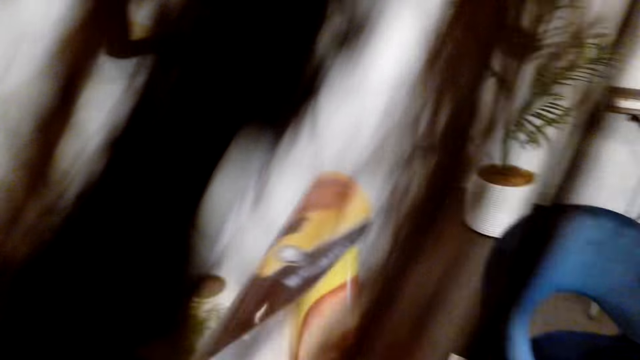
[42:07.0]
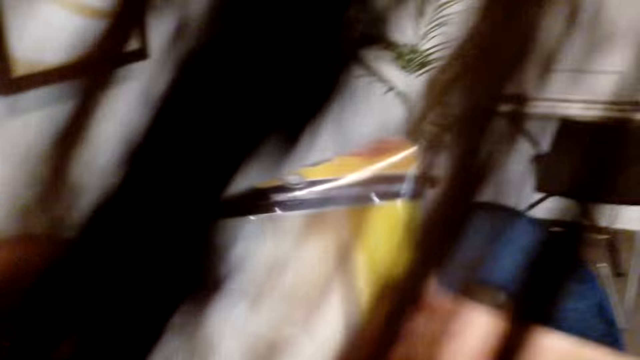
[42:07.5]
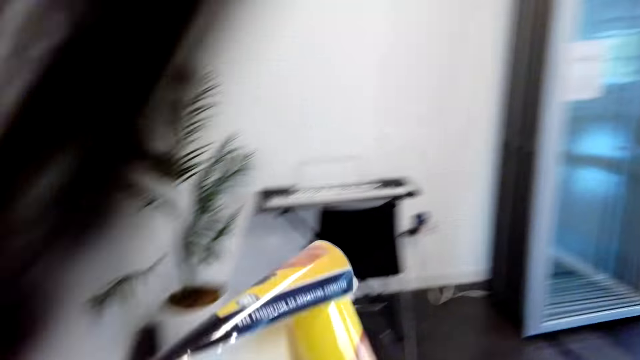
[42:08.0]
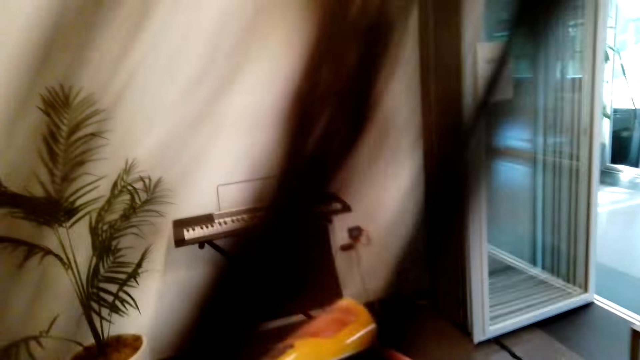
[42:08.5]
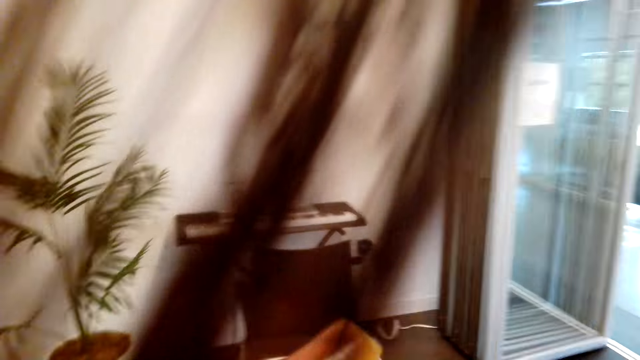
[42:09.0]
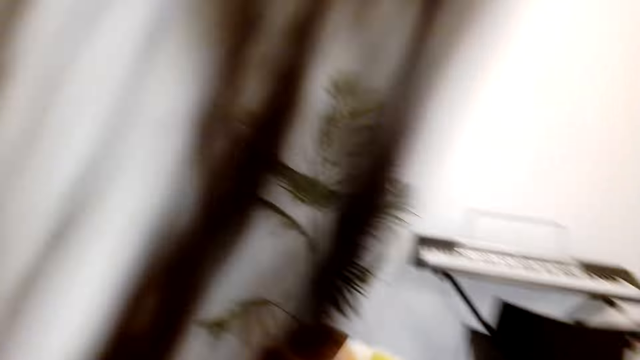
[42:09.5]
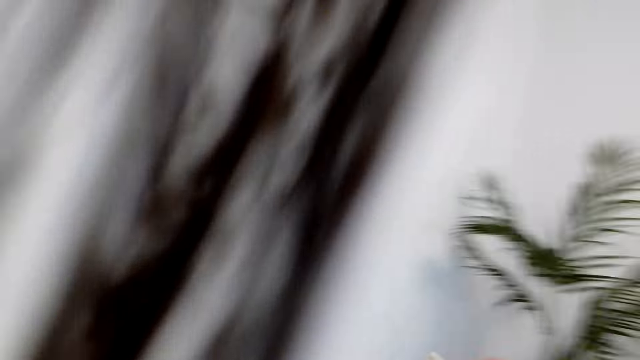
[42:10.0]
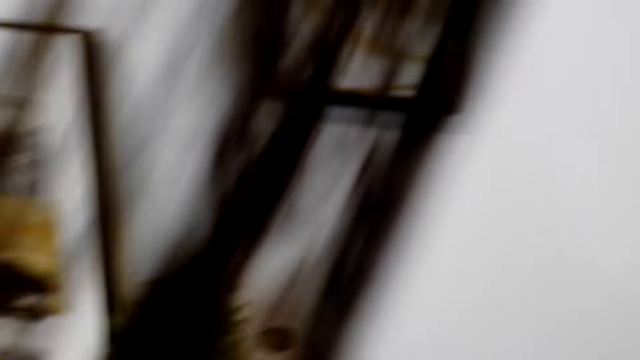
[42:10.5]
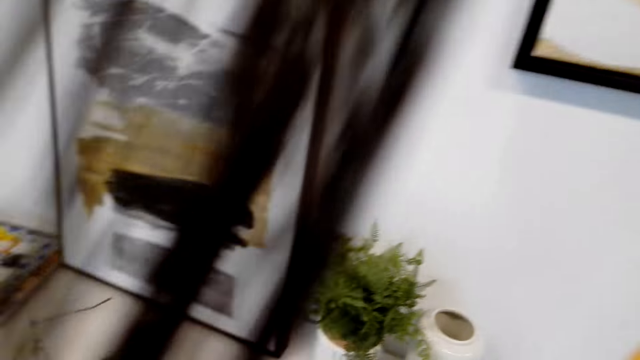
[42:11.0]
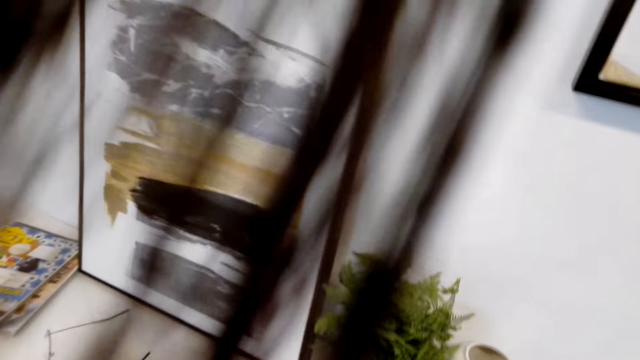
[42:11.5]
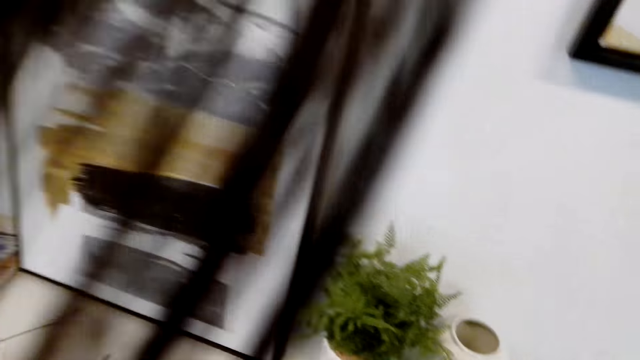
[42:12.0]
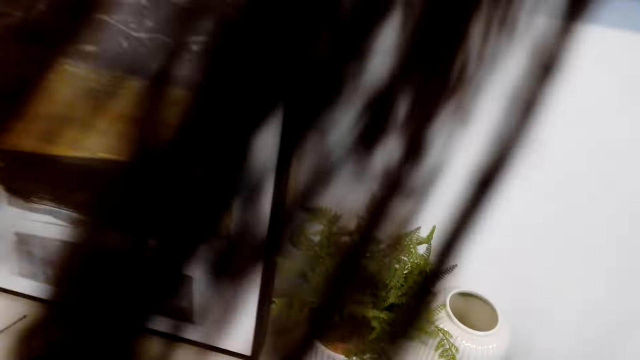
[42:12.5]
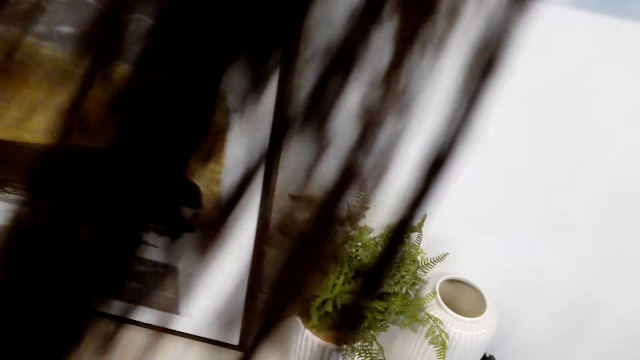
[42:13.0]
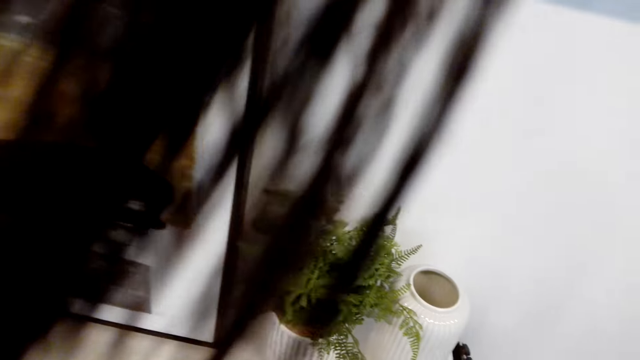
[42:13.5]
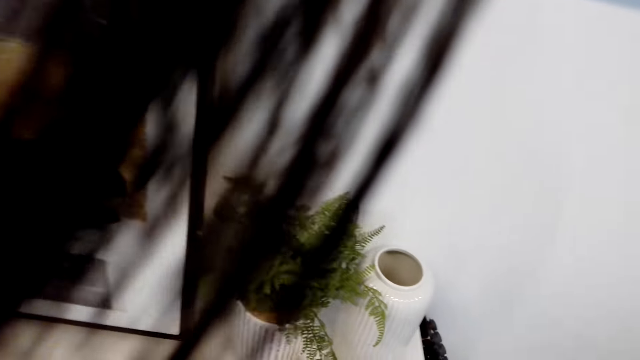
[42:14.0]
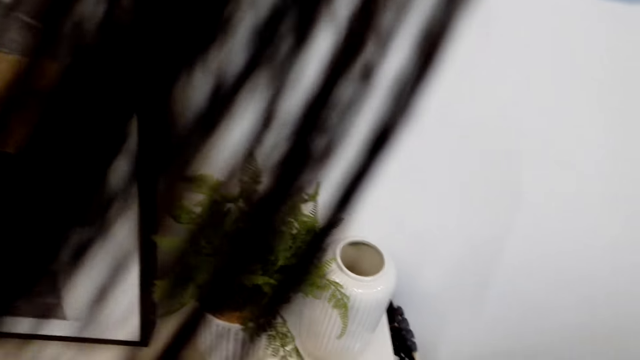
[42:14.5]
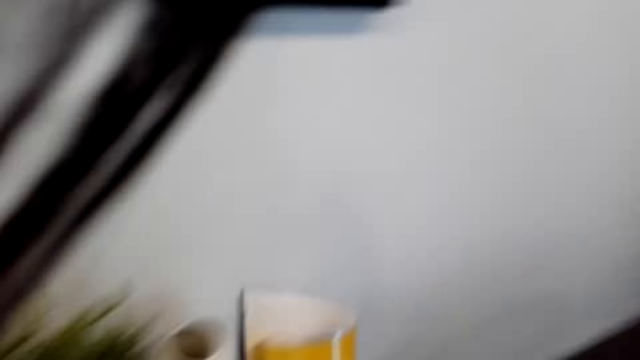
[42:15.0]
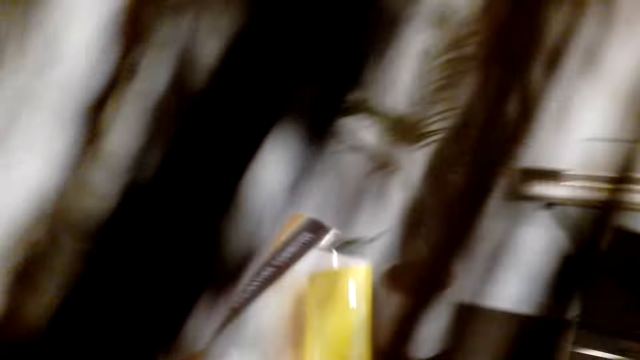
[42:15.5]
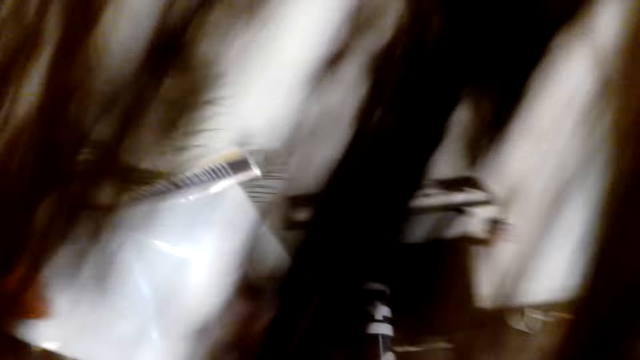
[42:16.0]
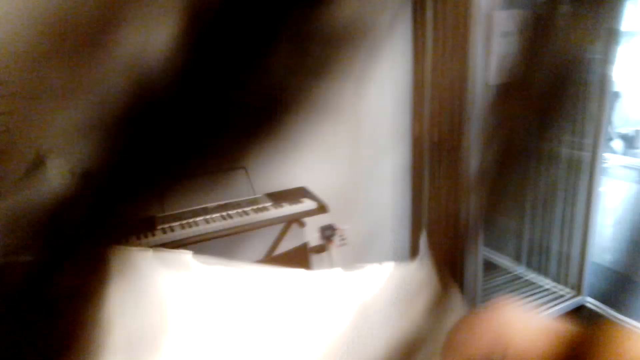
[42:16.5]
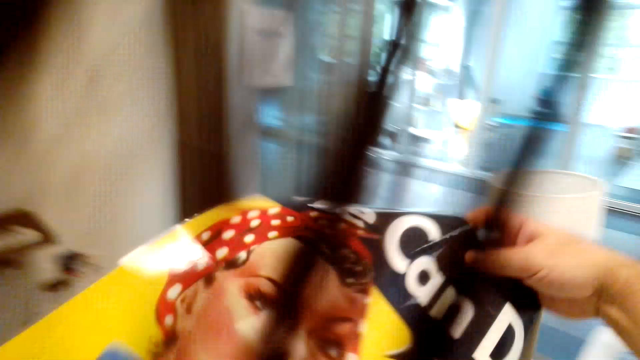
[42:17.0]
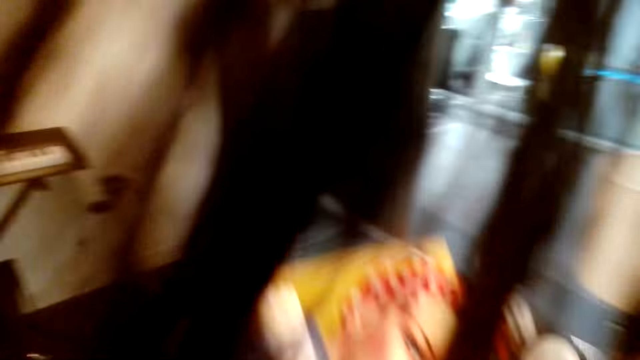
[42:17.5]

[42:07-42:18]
The camera wearer opens the canvas paper. They walk around. They unroll the paper.

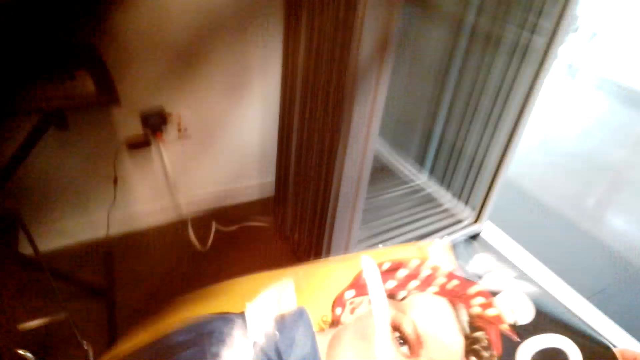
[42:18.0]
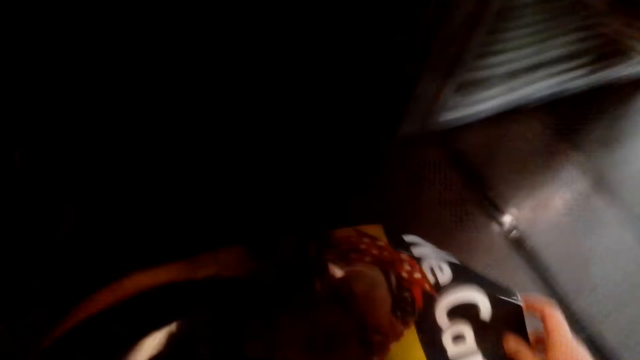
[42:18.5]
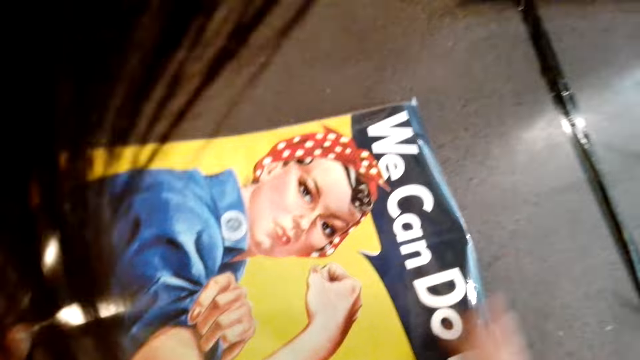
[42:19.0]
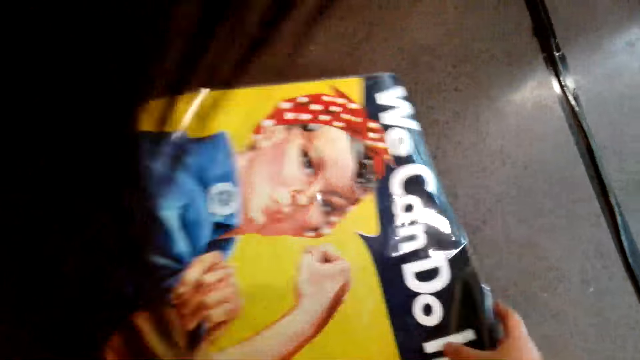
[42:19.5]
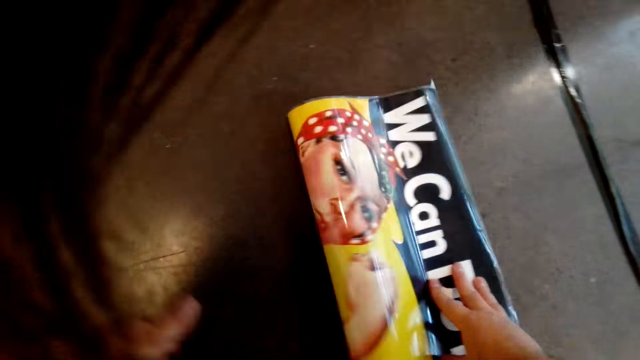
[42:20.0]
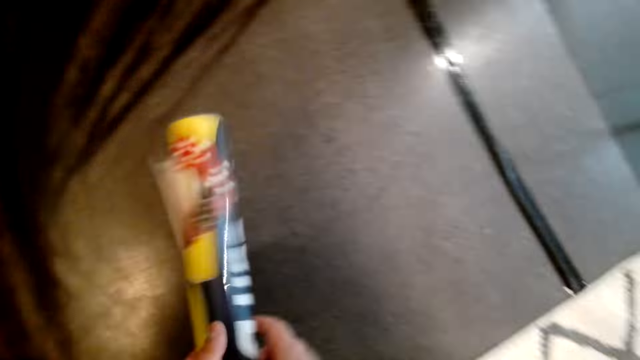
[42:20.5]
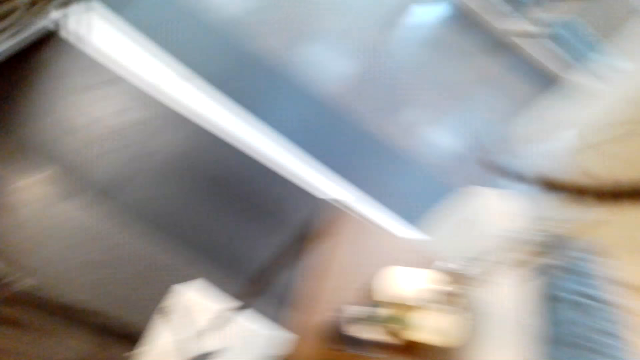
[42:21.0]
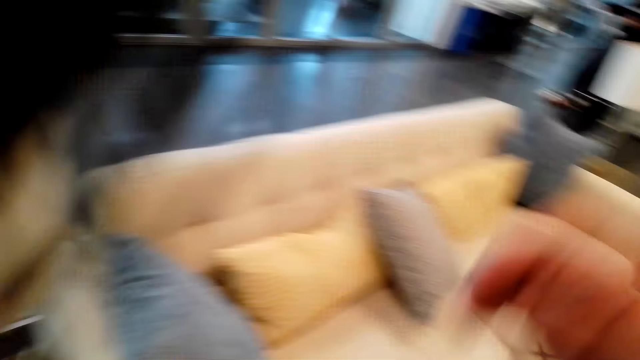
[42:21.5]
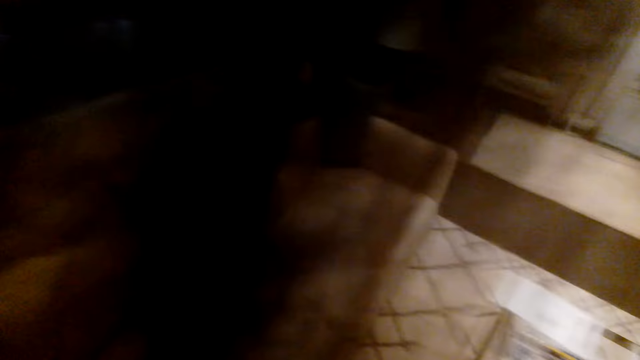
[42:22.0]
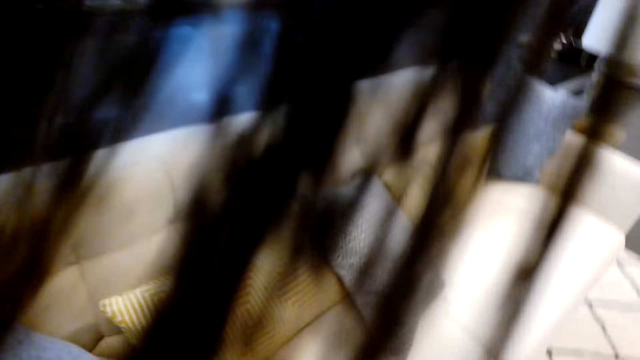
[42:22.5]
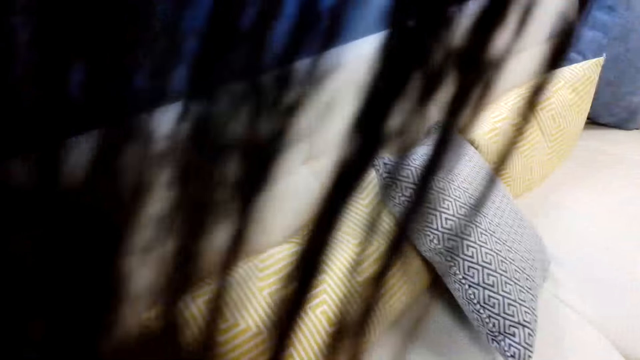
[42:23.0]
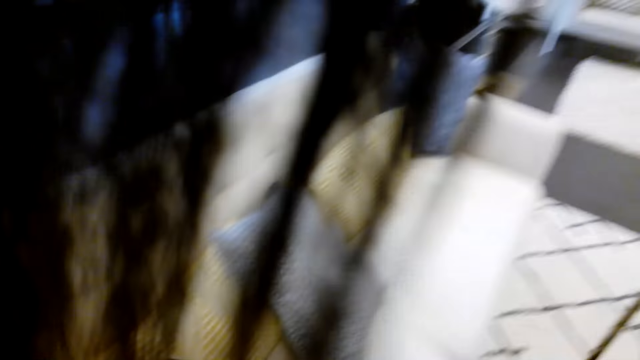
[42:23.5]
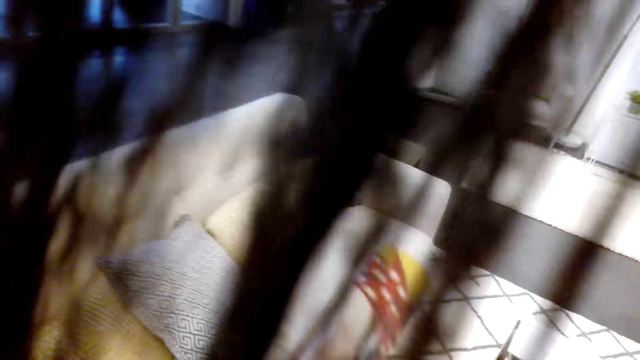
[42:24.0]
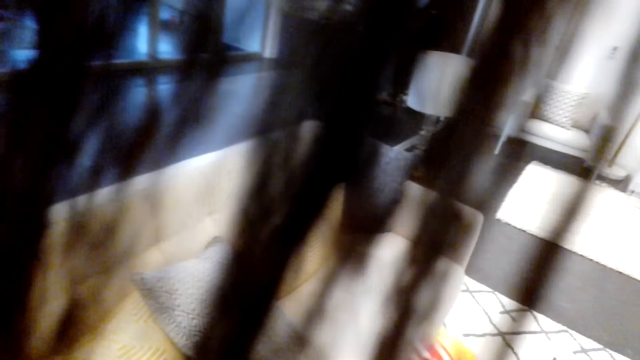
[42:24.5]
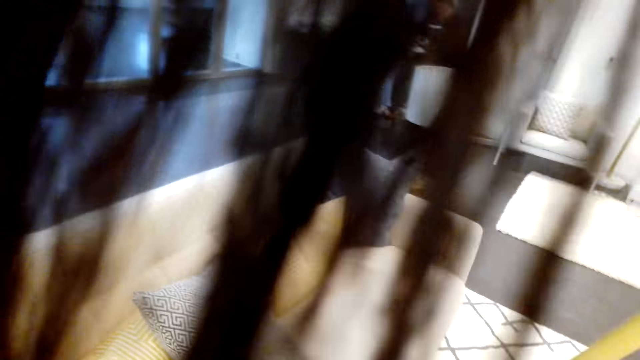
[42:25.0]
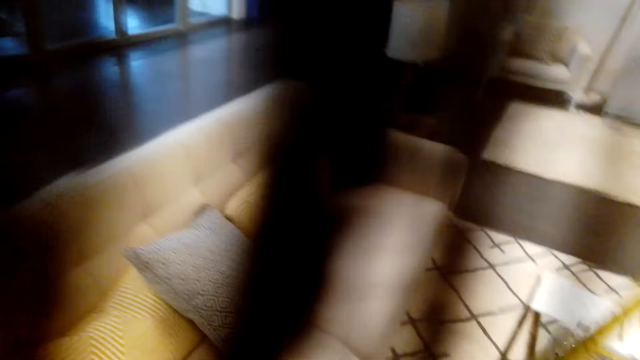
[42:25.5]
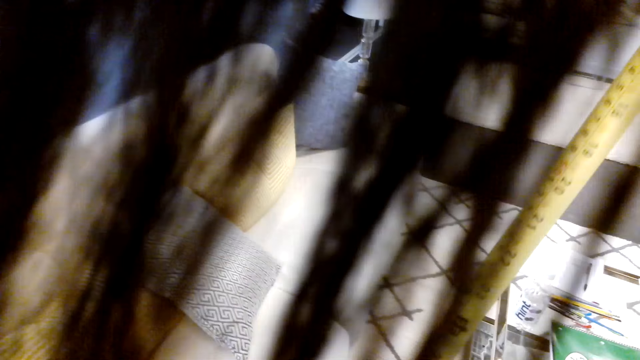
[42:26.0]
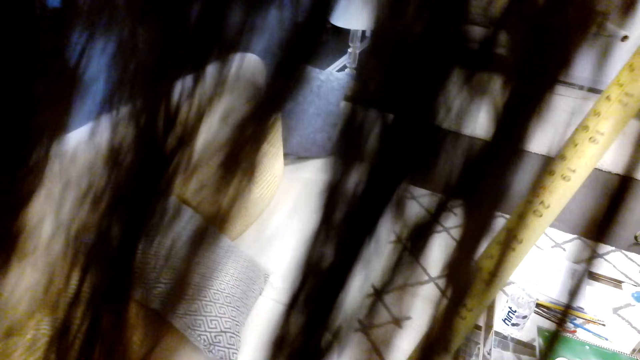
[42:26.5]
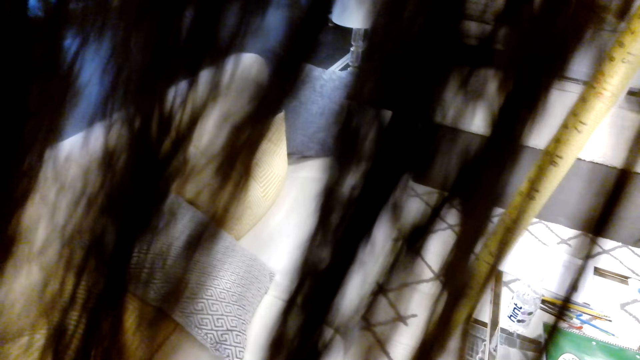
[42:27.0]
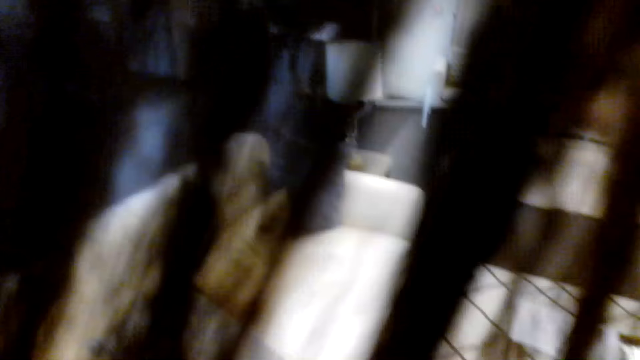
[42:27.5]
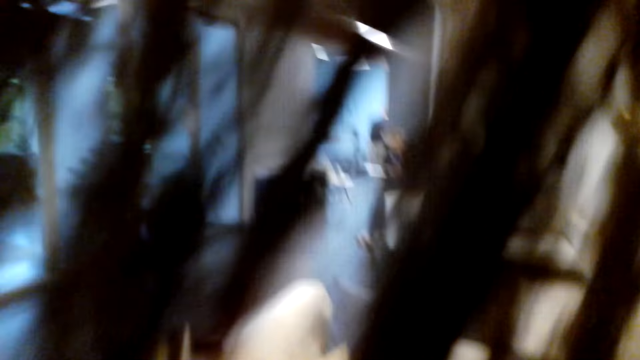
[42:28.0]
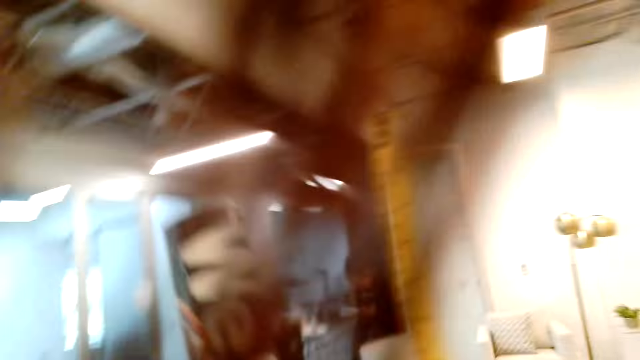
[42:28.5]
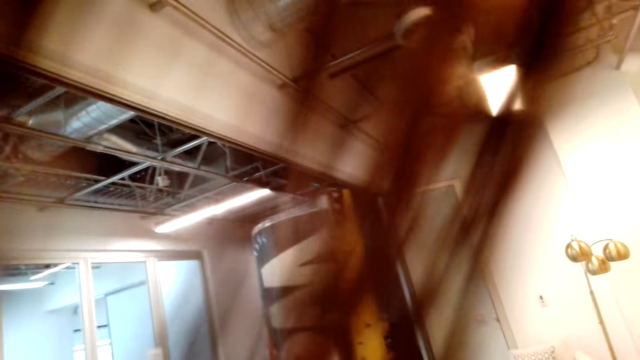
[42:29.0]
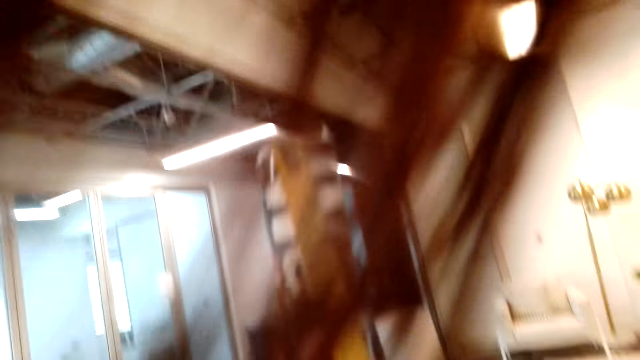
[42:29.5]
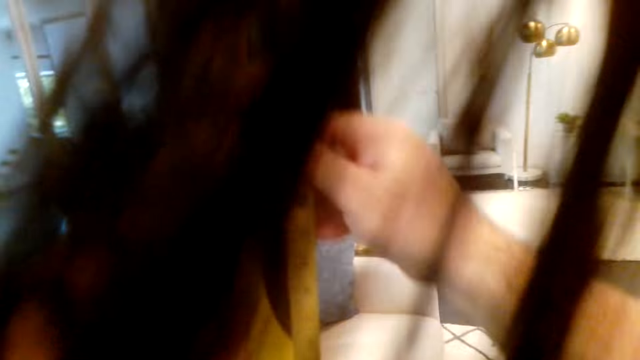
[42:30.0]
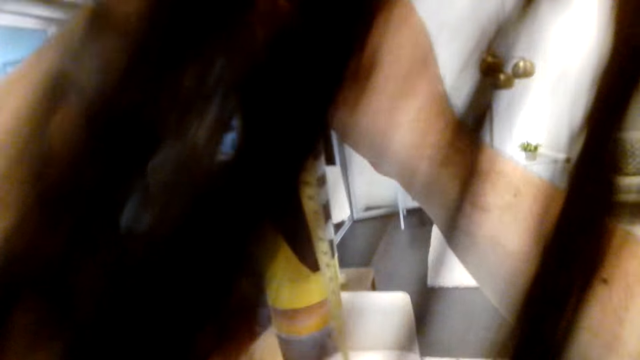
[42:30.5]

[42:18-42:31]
The camera wearer places the canvas paper down. They look around and walk around. They stretch the tape measure. They lift the tape measure. They lift the paper and measure the canvas paper with the tape measure.
